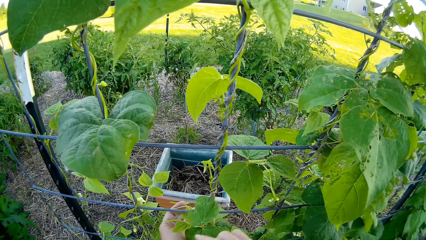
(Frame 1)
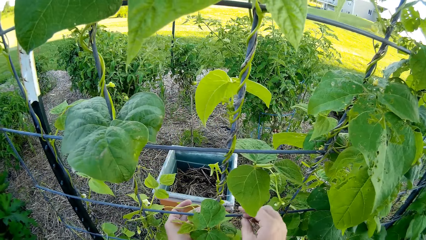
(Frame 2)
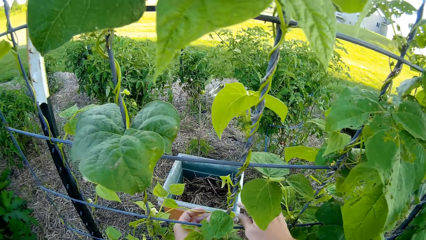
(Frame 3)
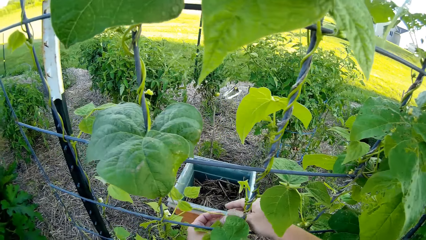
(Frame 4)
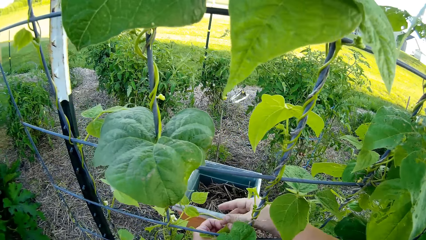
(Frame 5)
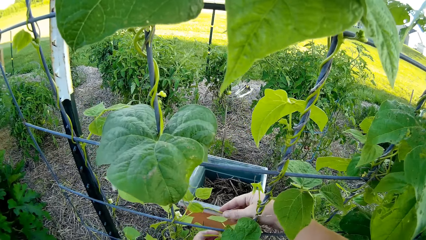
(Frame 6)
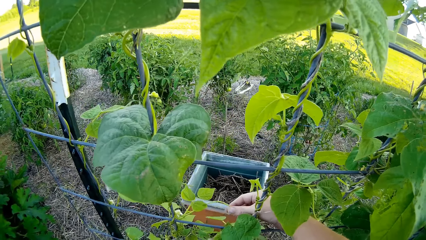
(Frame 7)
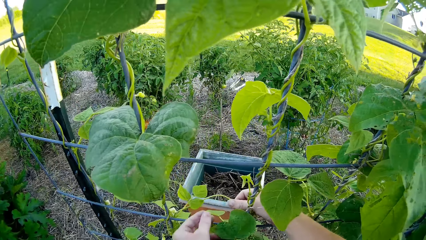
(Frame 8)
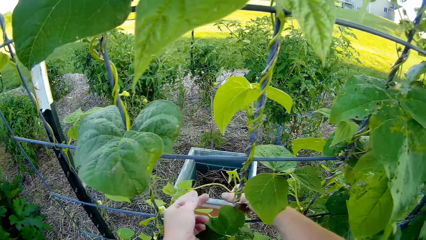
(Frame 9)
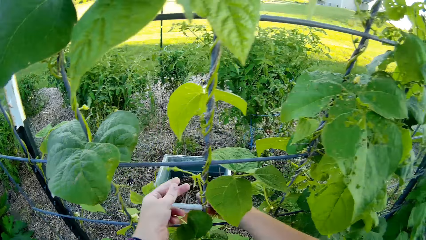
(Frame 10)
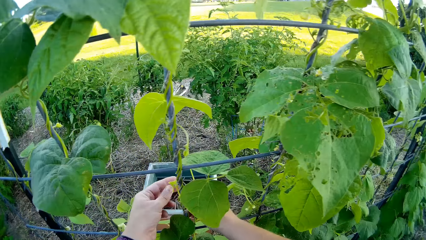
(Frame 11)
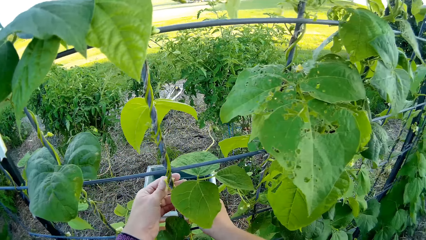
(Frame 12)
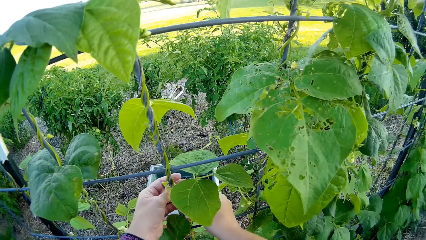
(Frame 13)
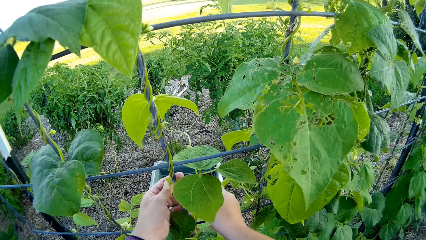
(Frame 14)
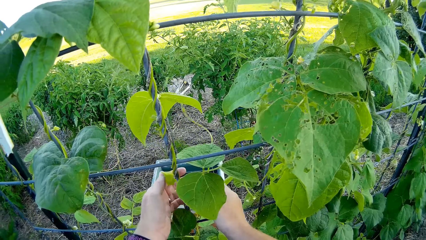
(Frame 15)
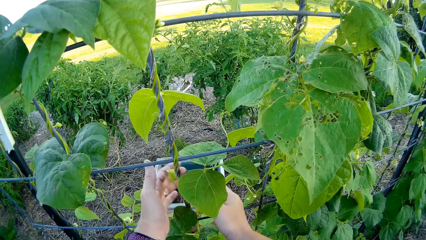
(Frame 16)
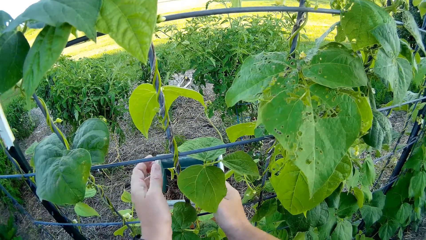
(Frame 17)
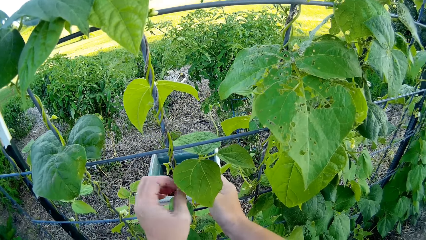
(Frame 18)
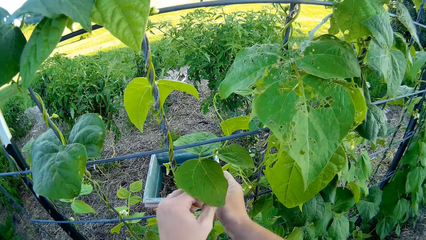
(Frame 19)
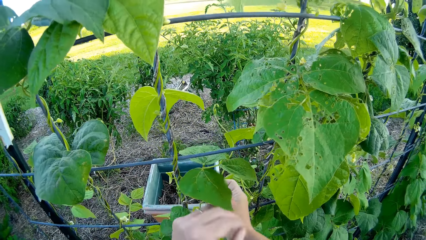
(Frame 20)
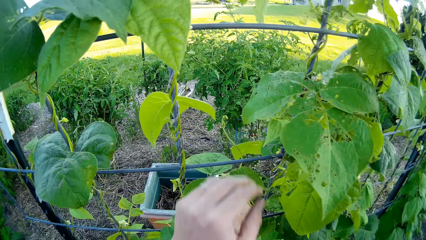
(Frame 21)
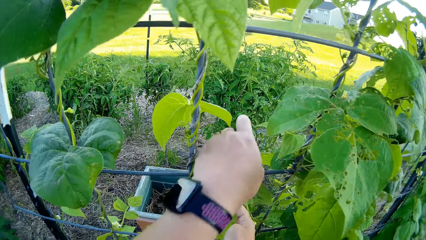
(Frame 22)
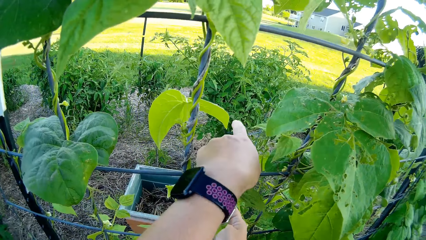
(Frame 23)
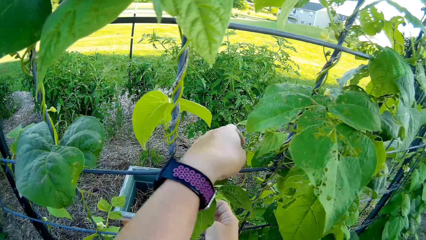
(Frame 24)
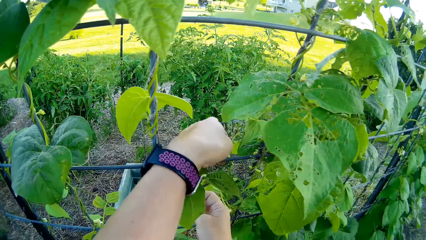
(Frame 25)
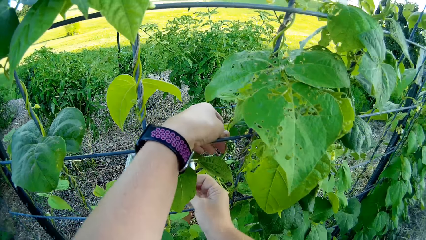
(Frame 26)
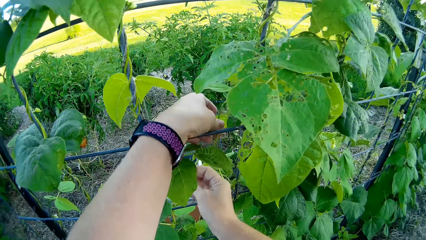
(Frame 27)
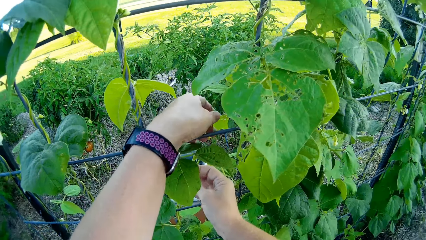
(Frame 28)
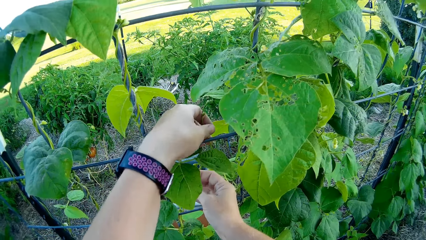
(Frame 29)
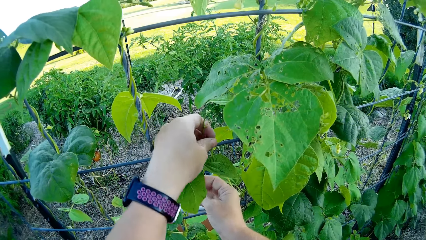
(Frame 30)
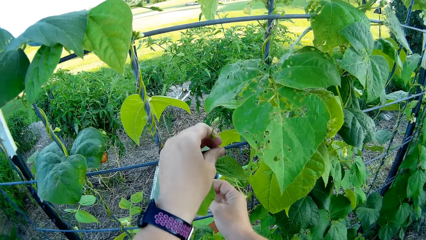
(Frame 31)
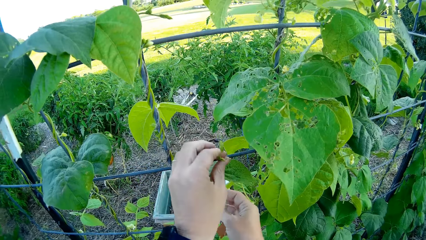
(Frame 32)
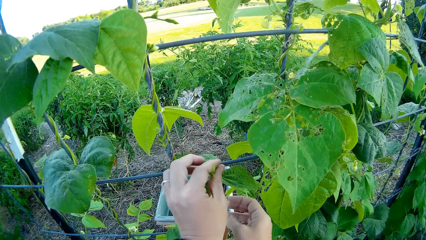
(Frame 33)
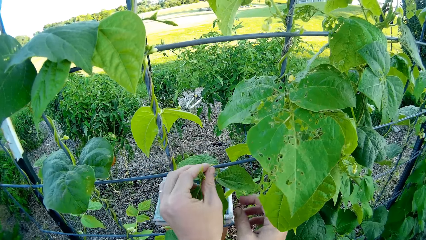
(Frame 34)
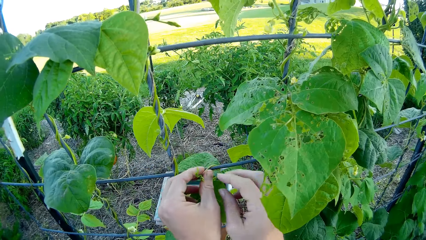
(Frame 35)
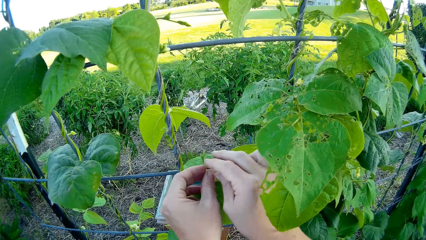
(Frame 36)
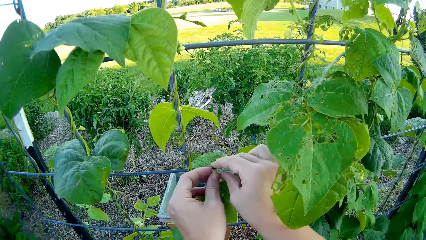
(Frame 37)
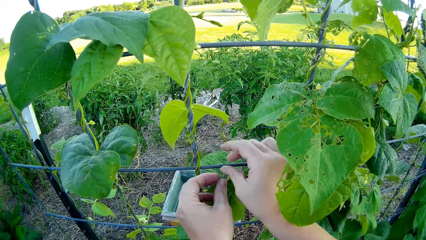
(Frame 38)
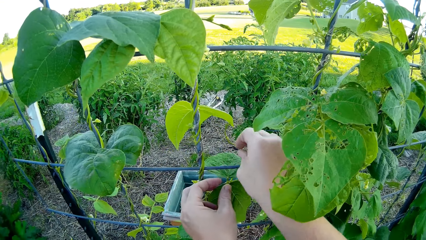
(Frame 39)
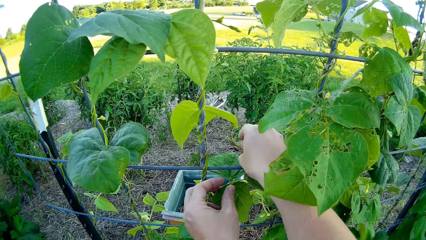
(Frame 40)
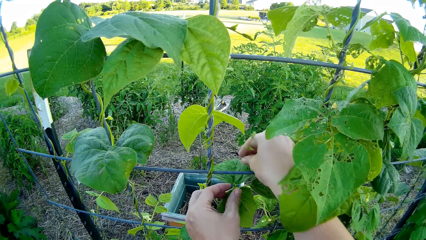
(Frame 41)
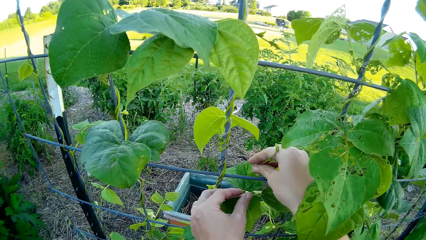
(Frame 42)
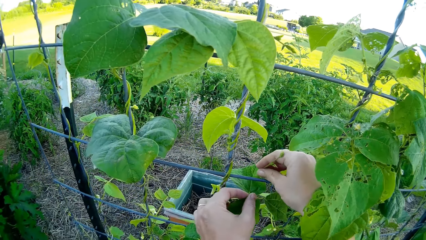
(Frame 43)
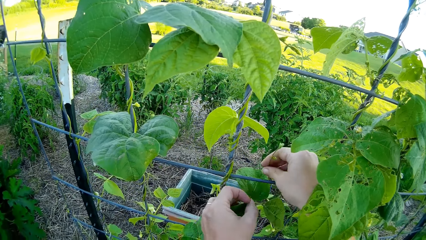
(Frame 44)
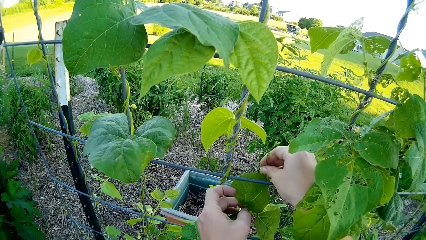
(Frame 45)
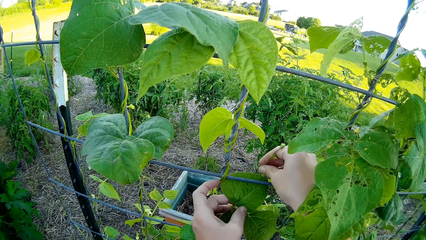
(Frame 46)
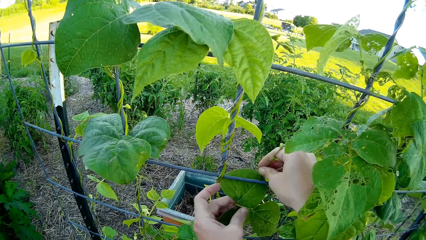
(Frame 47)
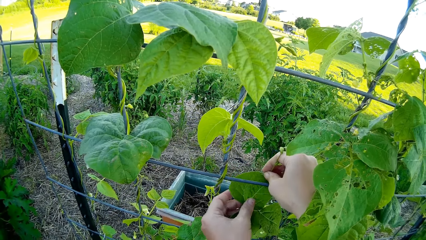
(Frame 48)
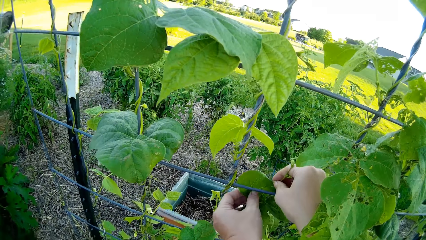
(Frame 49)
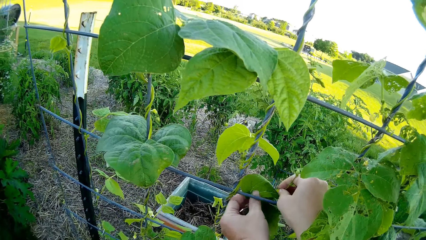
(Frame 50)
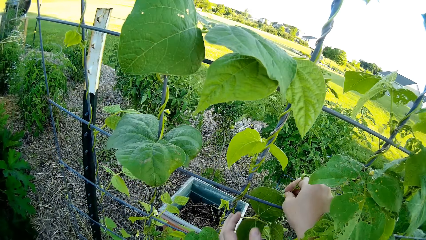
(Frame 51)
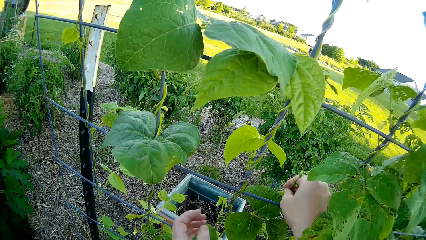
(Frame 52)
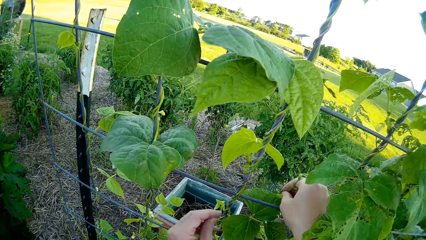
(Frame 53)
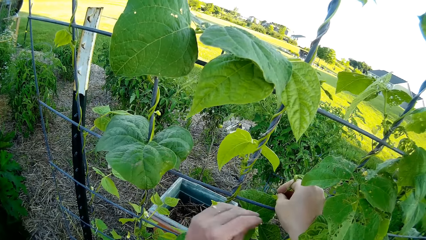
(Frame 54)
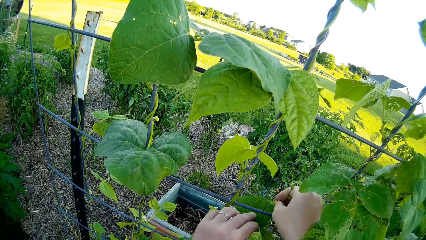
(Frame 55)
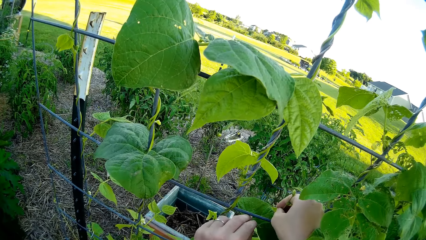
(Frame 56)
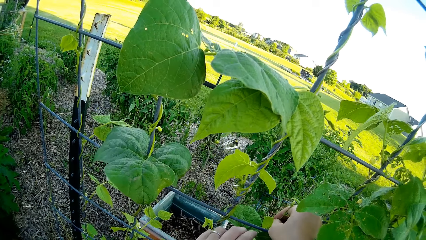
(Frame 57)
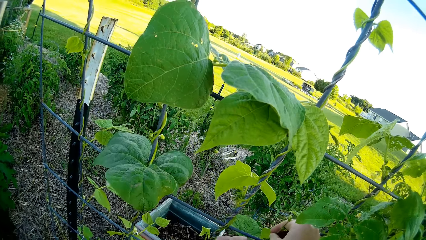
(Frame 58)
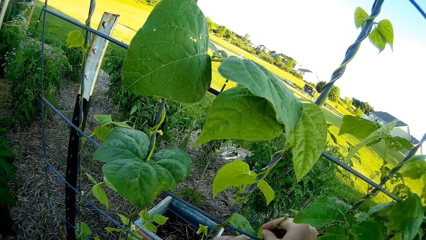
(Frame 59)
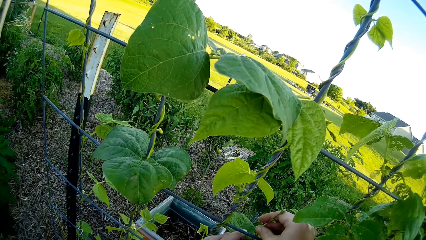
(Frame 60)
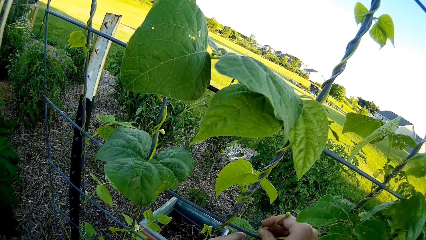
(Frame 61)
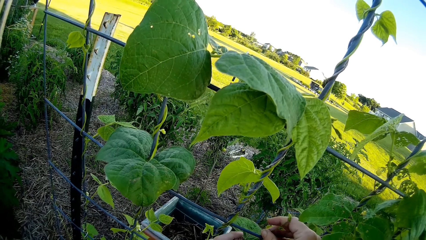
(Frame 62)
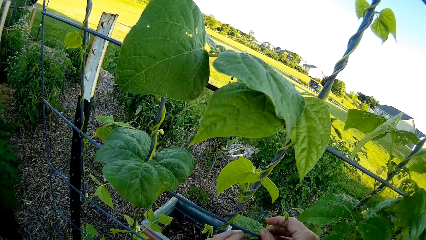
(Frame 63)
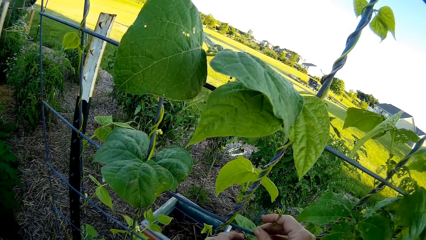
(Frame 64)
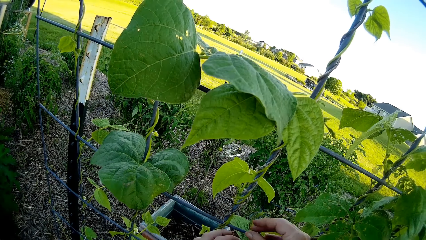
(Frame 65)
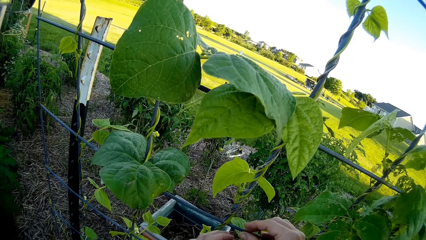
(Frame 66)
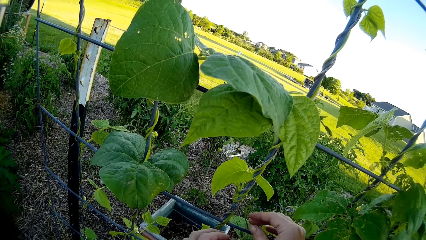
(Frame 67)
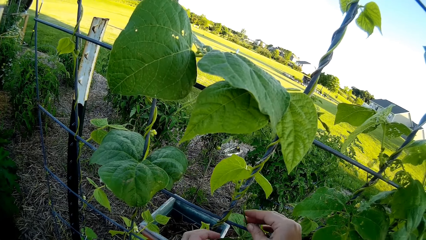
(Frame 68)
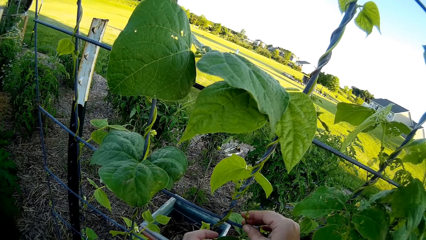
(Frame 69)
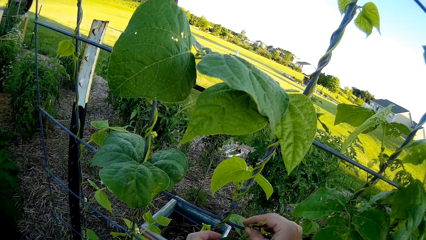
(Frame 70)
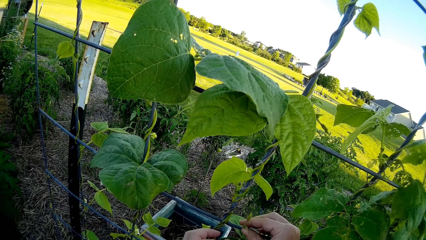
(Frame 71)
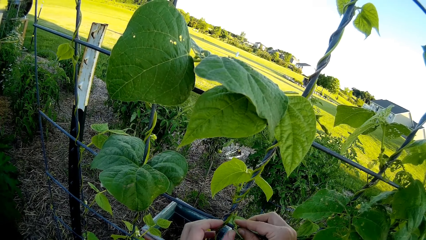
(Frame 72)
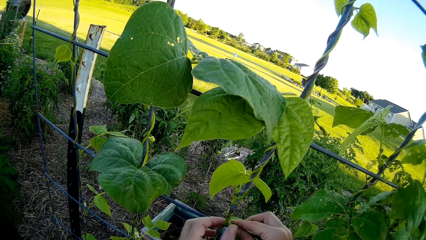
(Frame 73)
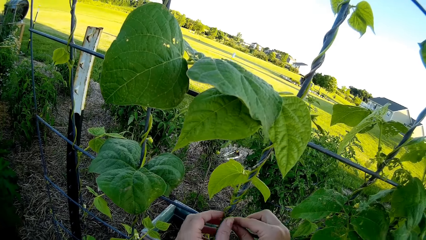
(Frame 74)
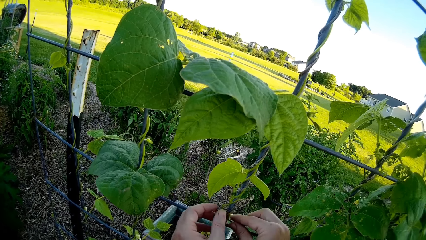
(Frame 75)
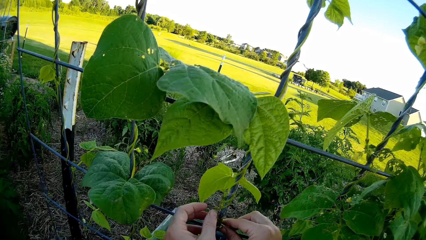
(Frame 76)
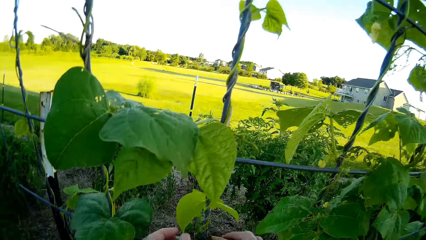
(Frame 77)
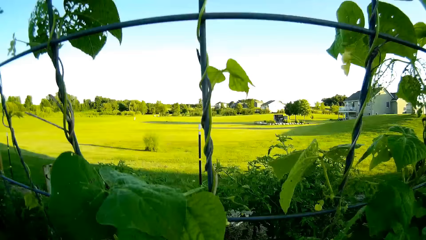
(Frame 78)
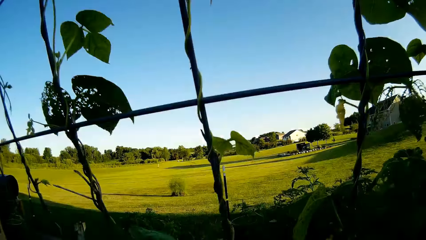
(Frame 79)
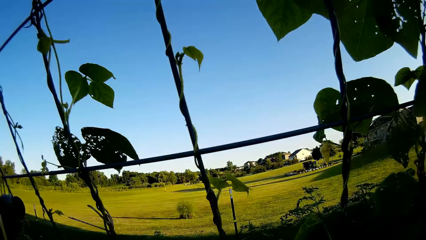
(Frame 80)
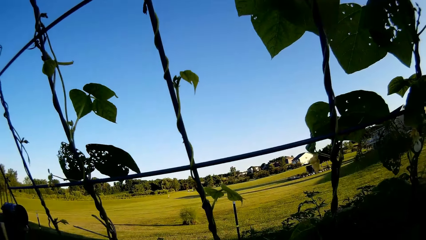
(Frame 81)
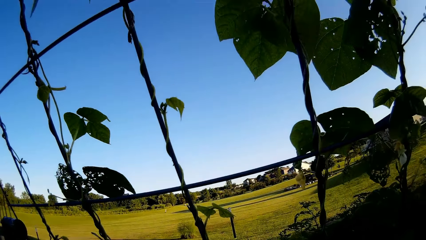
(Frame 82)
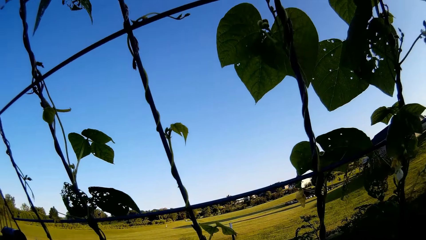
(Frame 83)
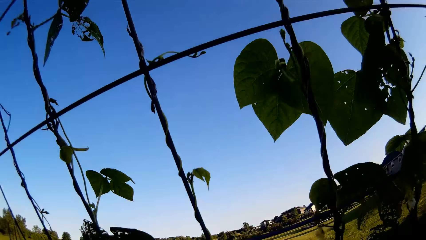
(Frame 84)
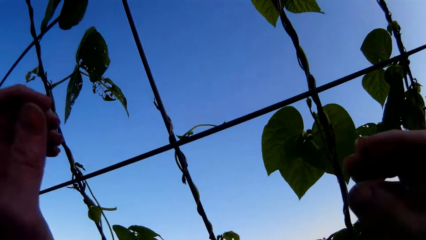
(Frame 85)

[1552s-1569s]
The camera wearer rotates a plant round the mesh. They touch the plant. They rotate the plant round the mesh.
